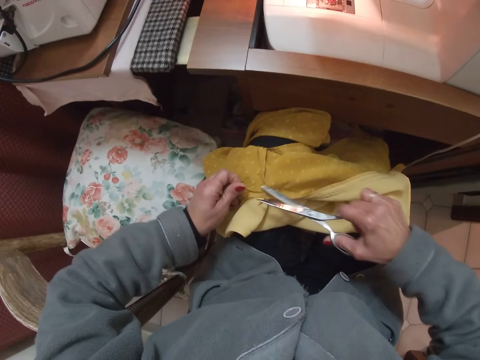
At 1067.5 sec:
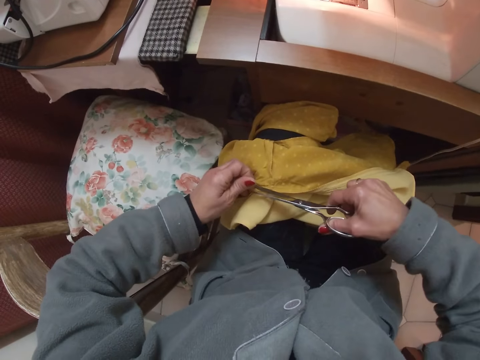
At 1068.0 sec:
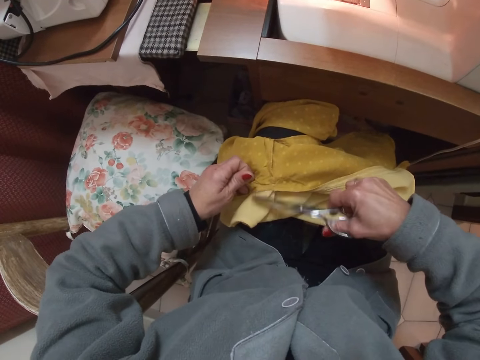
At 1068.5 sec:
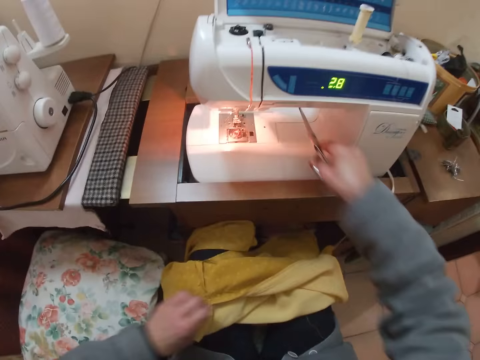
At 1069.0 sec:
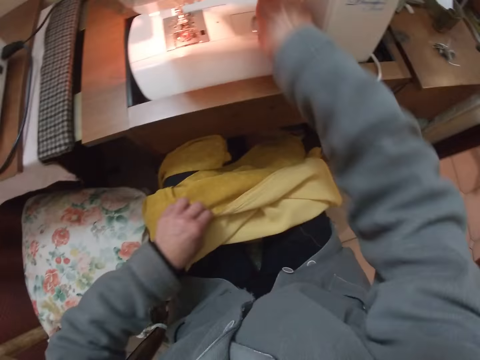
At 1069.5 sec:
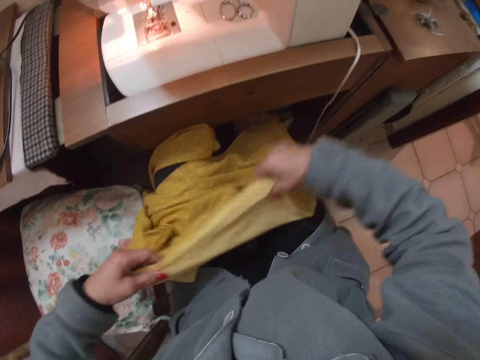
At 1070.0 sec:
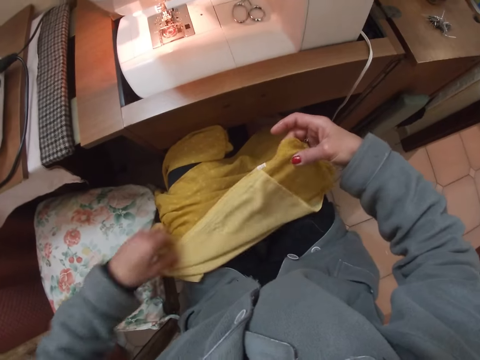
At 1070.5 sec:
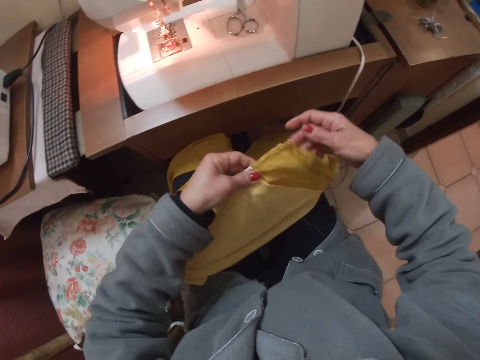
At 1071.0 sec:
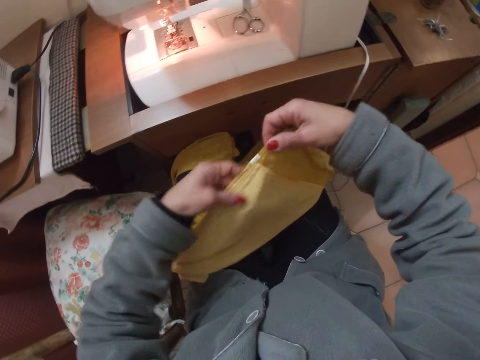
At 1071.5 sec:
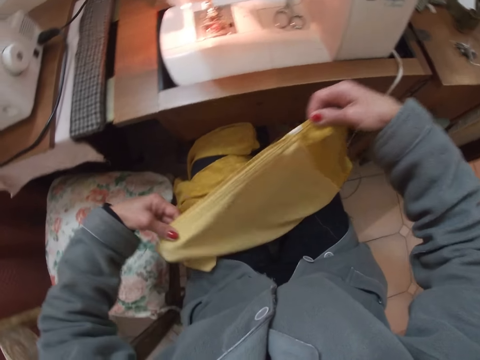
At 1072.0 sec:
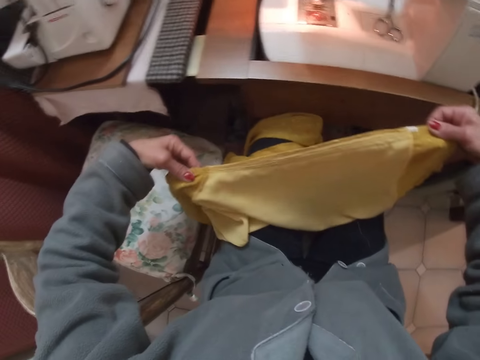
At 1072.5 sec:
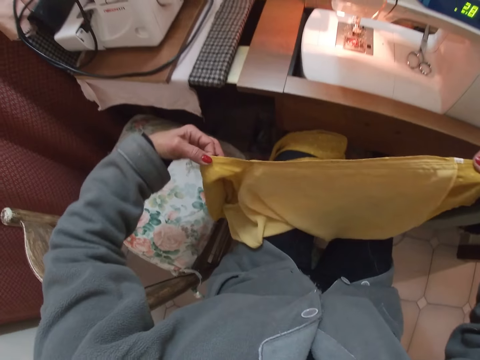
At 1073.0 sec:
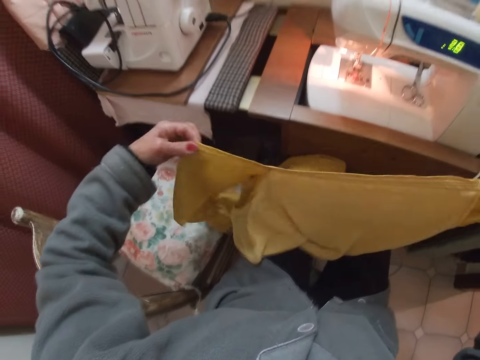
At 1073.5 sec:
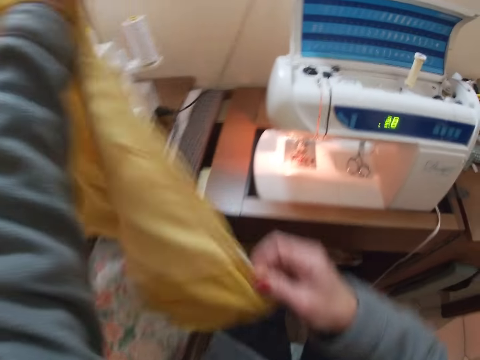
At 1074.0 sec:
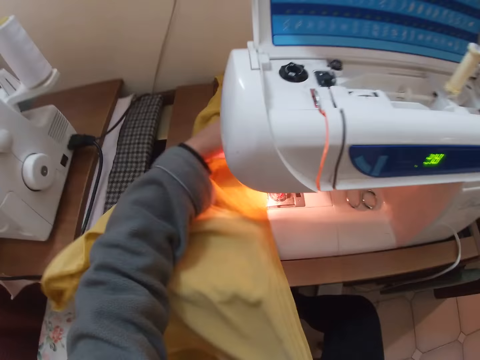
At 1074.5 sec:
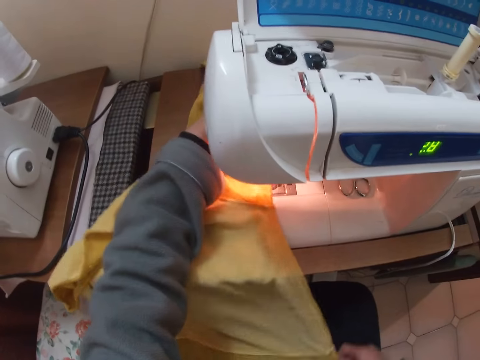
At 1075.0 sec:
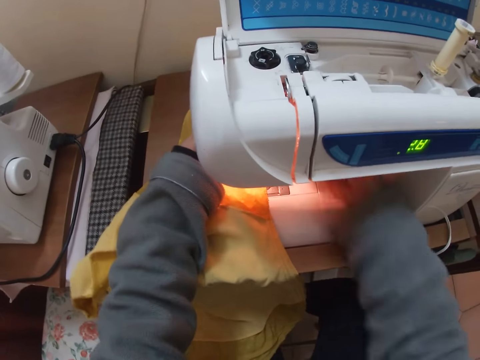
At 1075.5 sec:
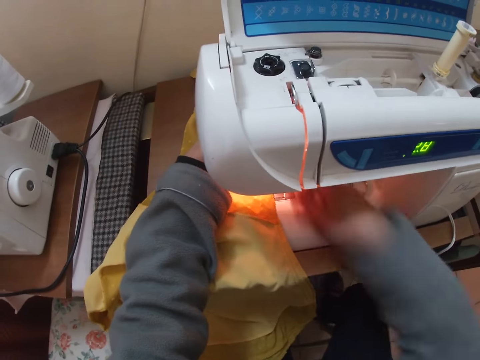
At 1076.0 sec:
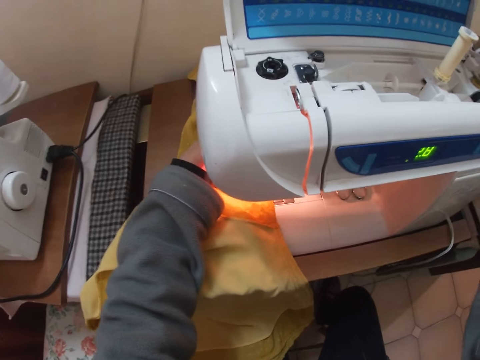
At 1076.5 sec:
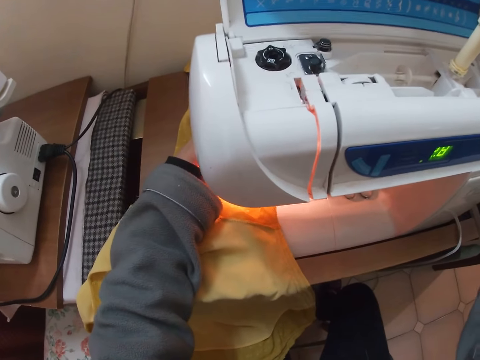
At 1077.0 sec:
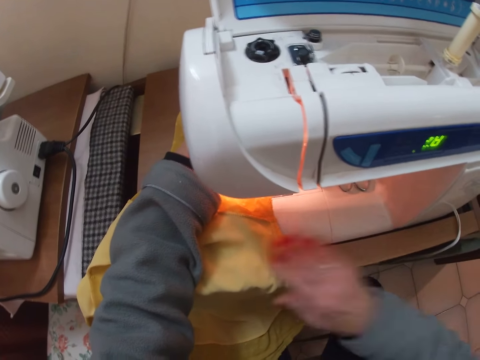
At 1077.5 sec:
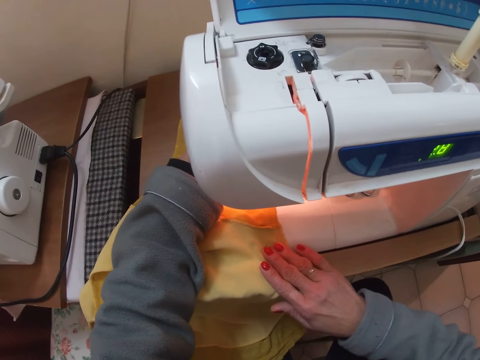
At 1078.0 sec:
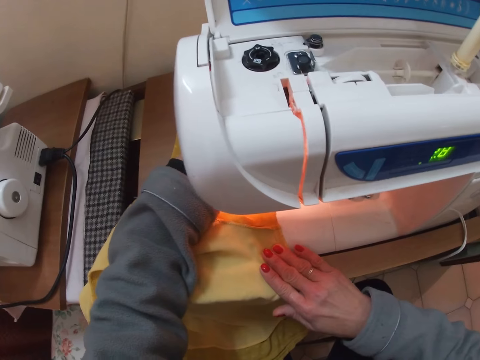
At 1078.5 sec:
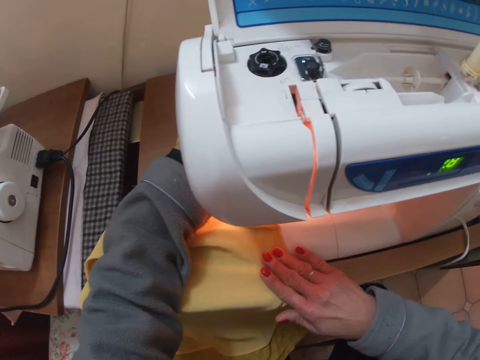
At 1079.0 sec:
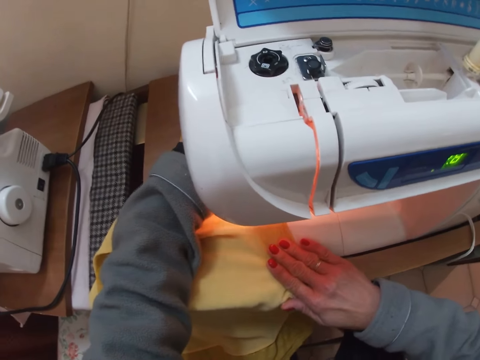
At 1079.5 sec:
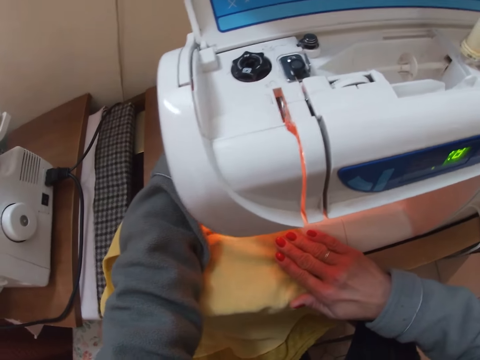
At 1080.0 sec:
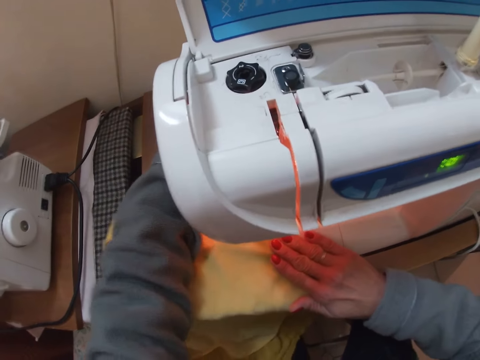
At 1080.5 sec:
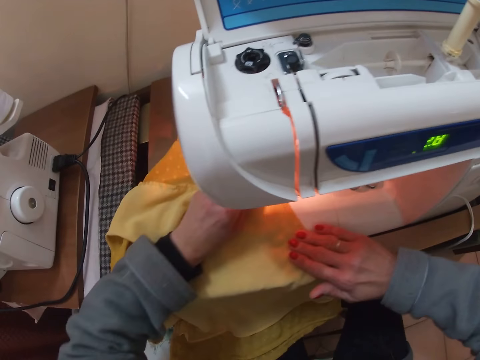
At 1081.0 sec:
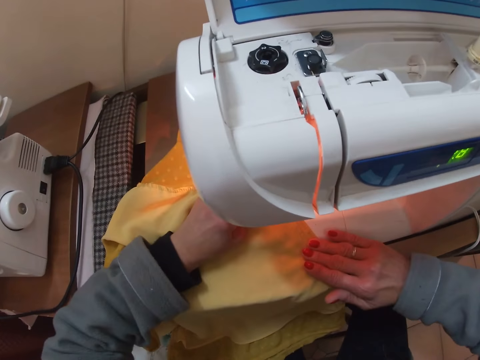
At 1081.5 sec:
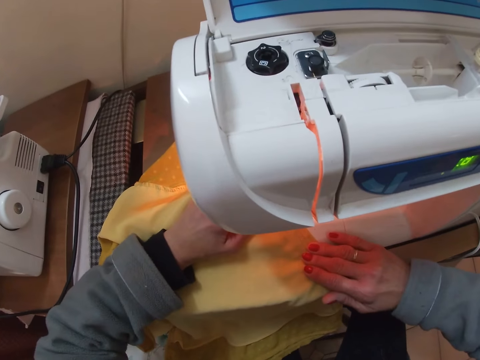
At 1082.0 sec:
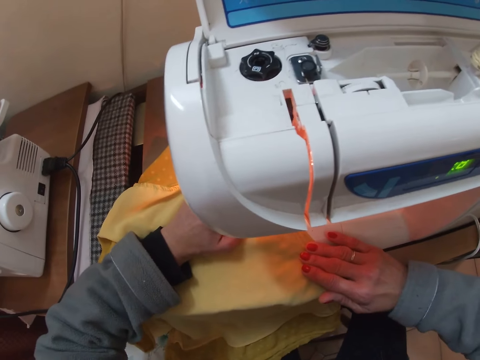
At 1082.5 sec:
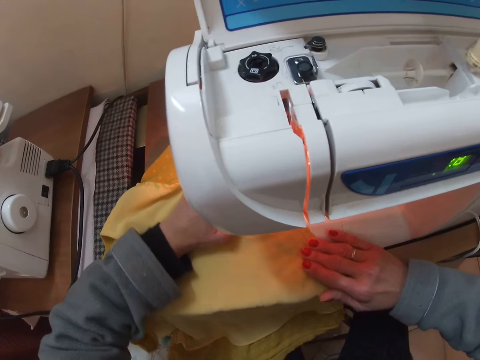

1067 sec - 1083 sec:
The camera wearer puts the scissors on the sewing machine. They examine the blouse with both hands. They straighten the cloth. They put the cloth on the sewing machine. They press the lever foot presser with his right hand. They turn the hand wheel of the machine with her right hand. They sew the blouse on the machine.

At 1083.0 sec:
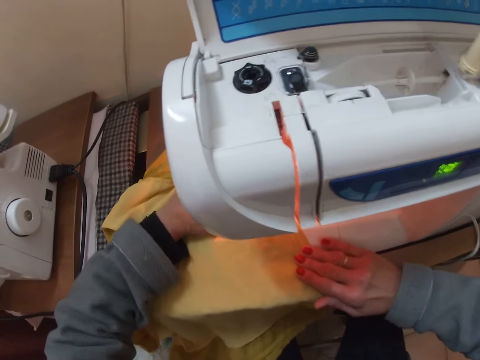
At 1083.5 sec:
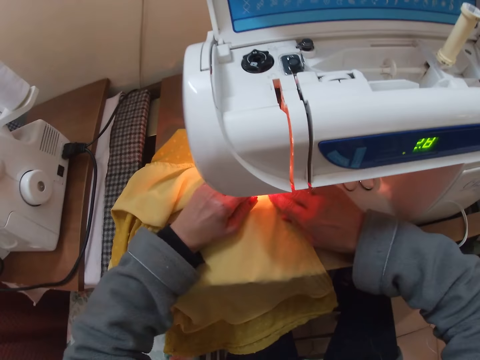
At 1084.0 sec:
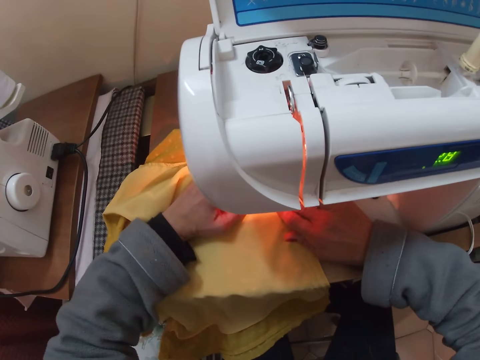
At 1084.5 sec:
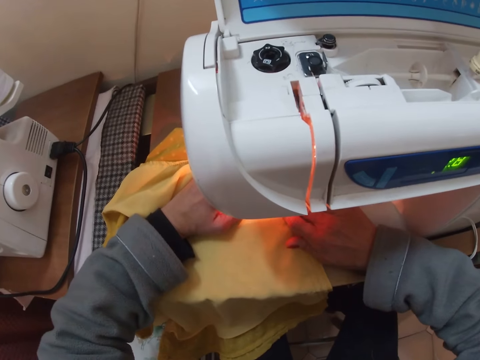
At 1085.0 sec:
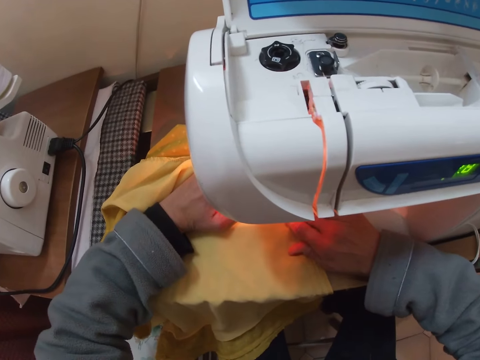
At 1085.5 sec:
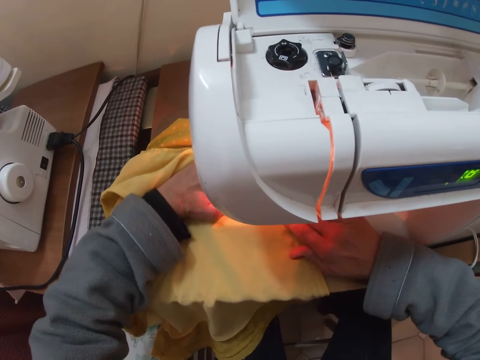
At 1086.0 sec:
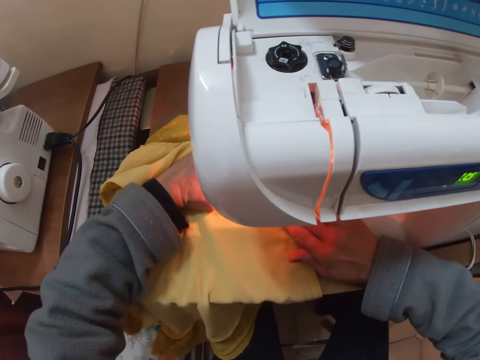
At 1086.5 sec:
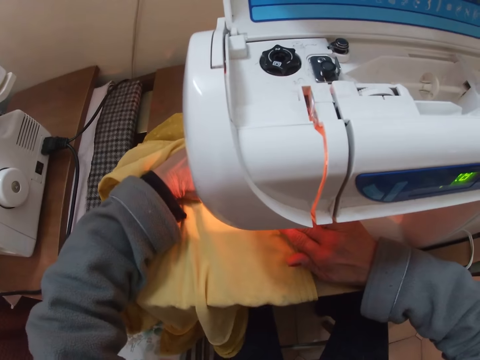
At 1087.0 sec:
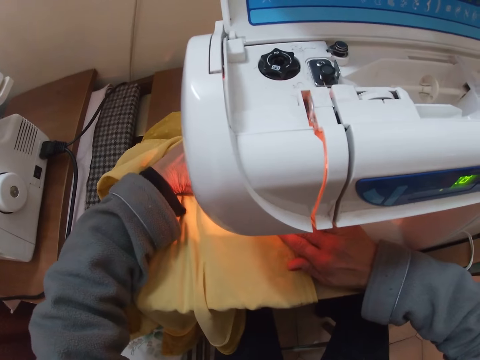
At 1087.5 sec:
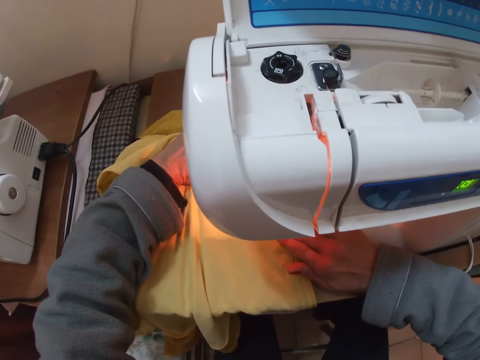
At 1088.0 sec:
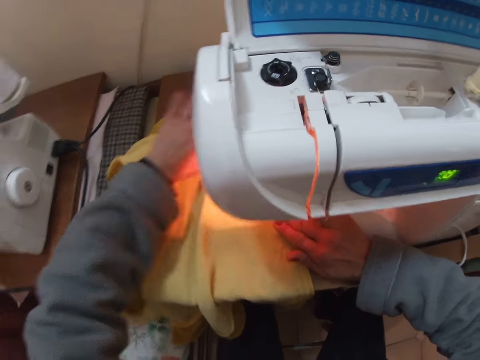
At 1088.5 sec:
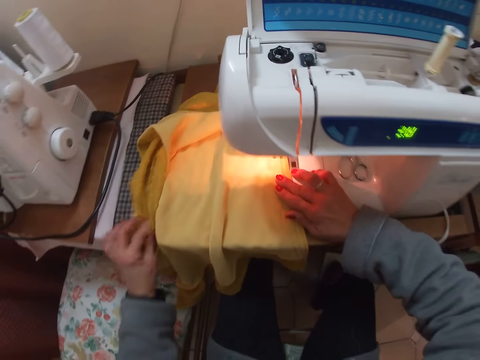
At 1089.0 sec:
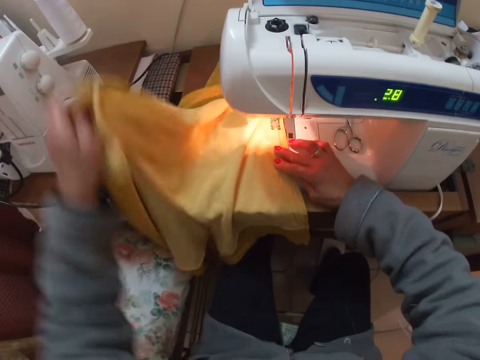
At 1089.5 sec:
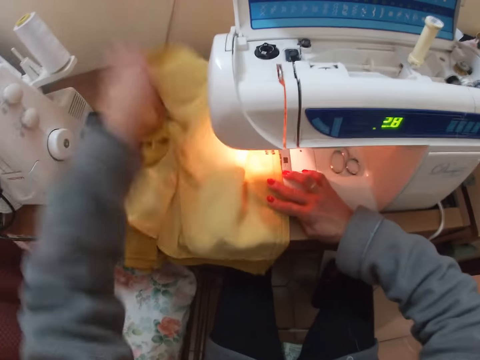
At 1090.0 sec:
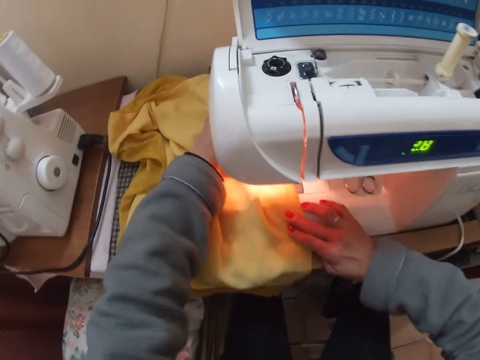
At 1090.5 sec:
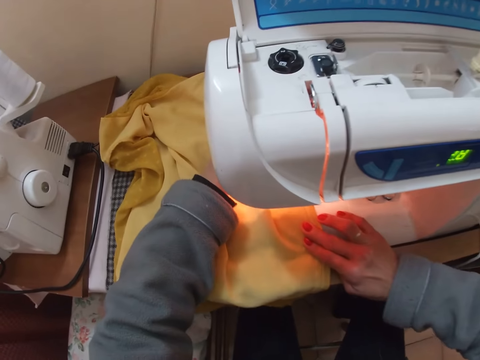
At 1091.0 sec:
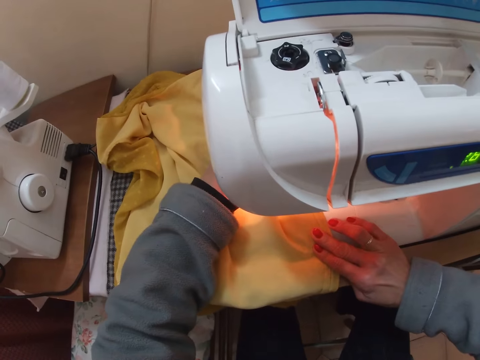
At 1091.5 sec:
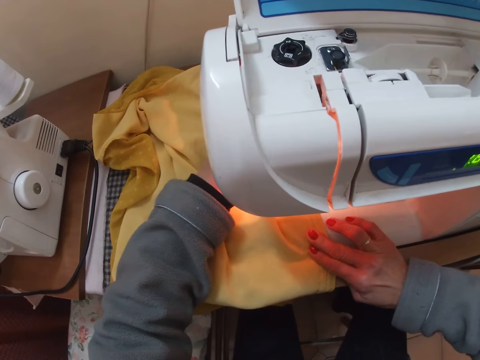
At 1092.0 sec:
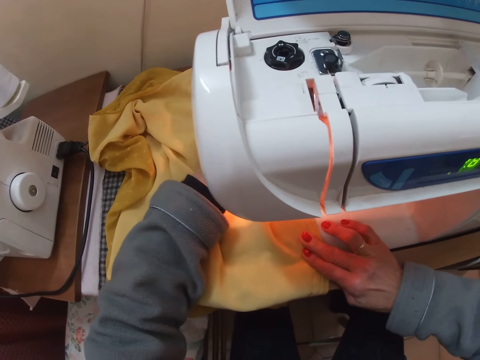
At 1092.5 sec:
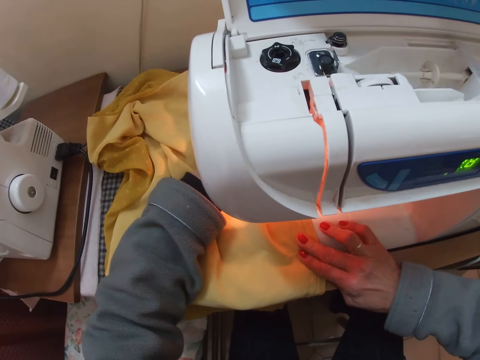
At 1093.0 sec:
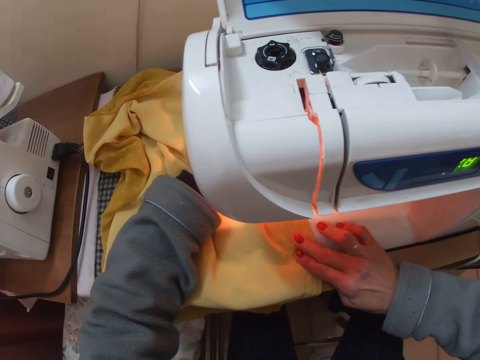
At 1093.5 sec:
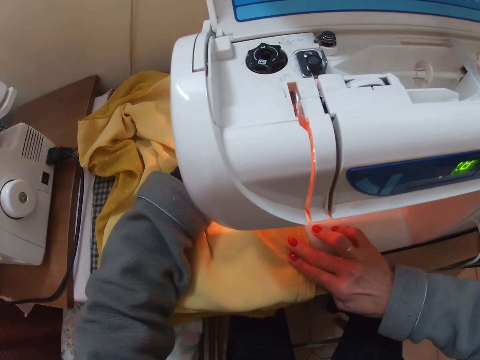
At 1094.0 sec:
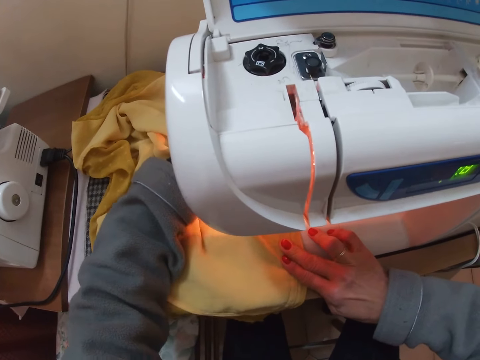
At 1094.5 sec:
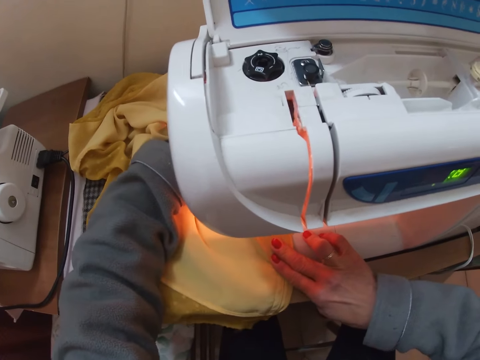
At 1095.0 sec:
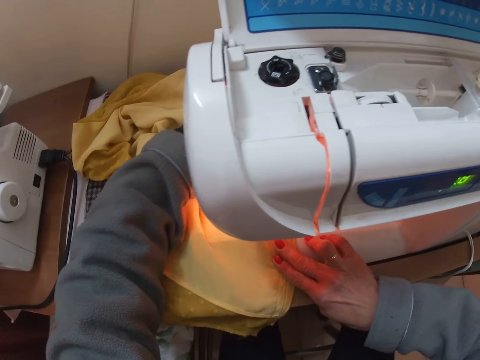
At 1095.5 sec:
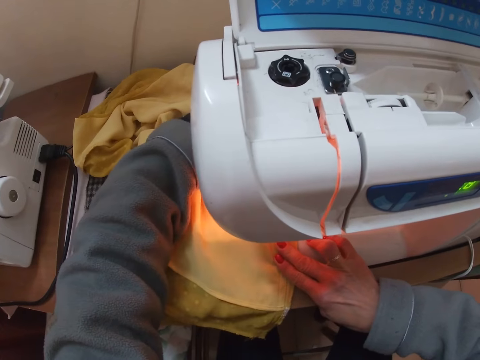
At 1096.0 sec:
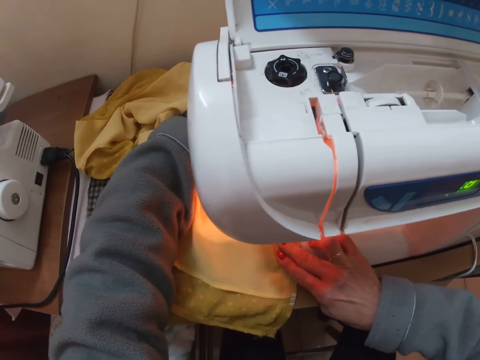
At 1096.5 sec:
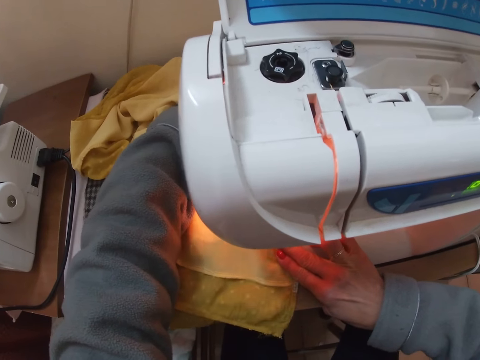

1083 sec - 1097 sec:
The camera wearer straightens the cloth. They sew the cloth.
